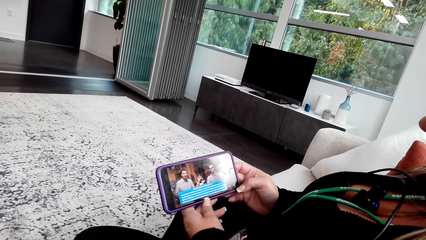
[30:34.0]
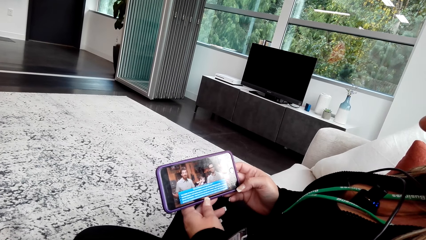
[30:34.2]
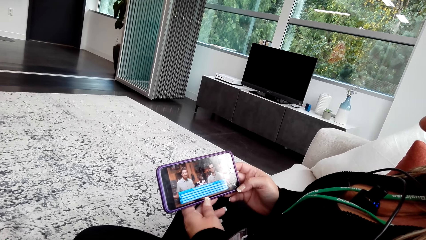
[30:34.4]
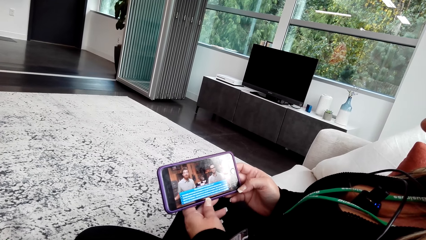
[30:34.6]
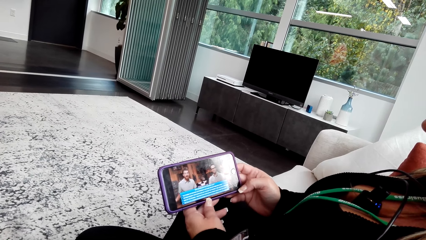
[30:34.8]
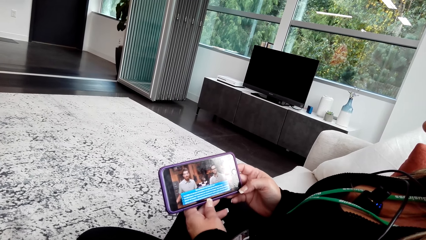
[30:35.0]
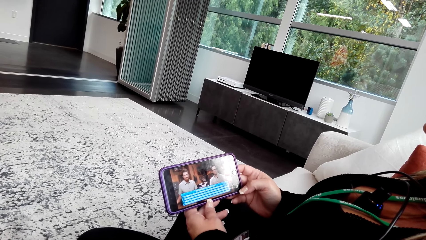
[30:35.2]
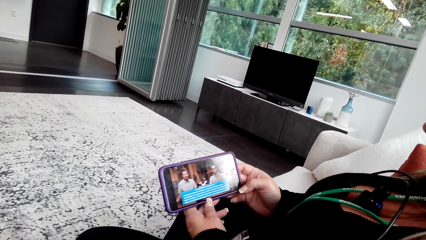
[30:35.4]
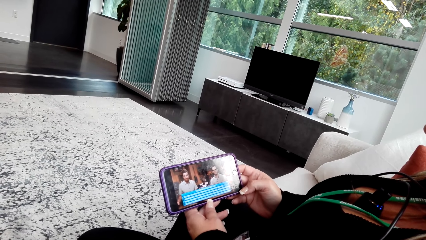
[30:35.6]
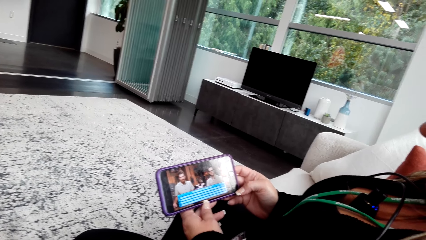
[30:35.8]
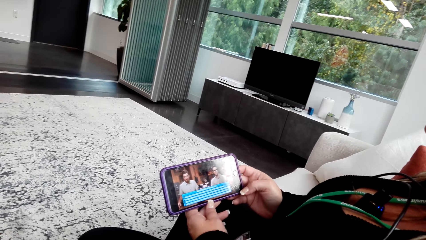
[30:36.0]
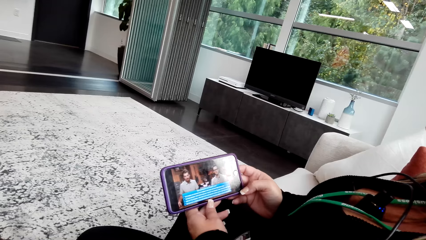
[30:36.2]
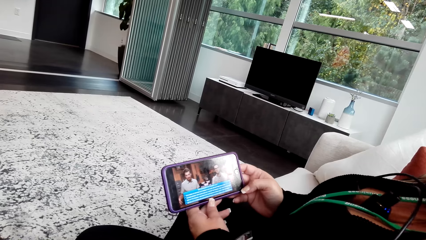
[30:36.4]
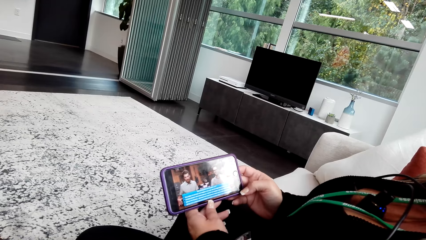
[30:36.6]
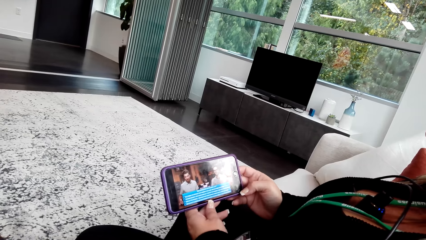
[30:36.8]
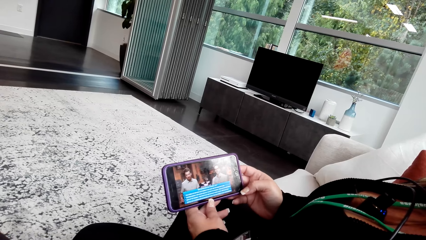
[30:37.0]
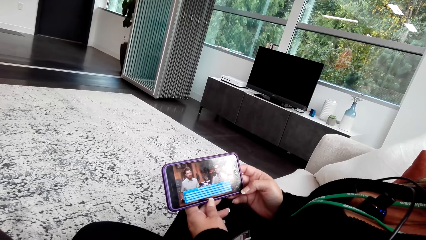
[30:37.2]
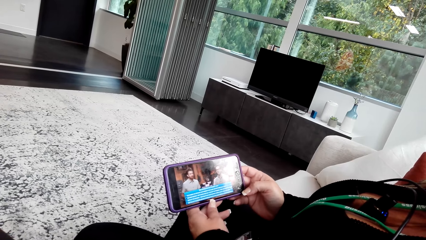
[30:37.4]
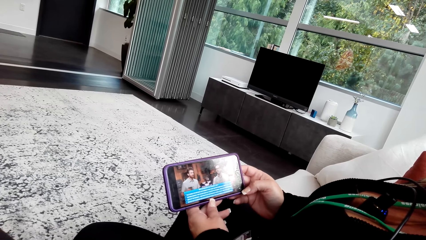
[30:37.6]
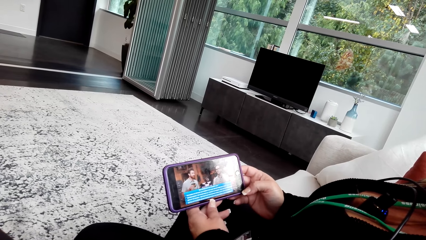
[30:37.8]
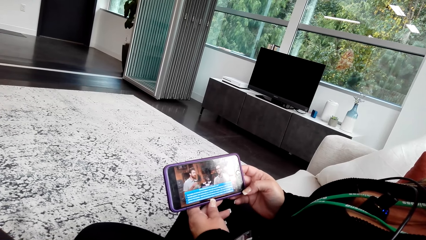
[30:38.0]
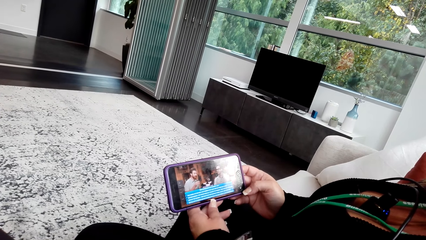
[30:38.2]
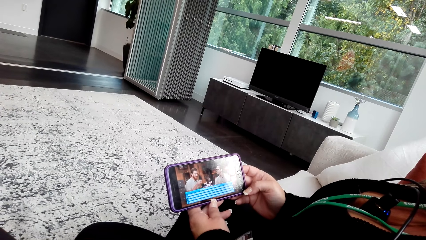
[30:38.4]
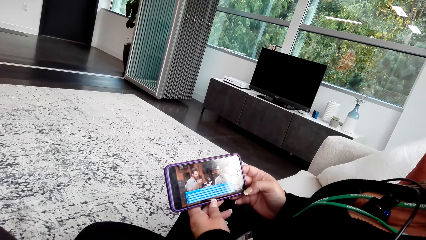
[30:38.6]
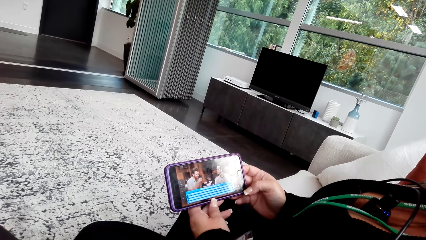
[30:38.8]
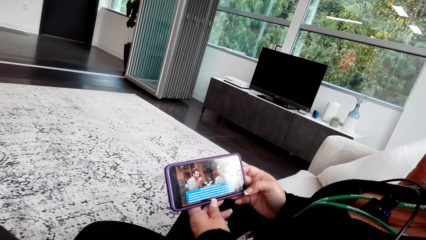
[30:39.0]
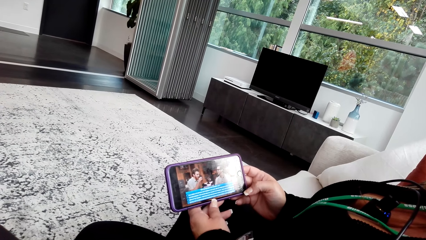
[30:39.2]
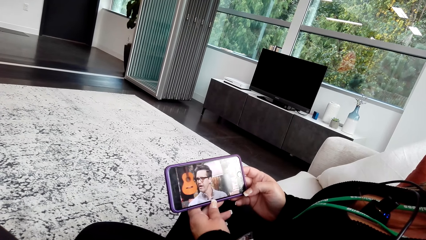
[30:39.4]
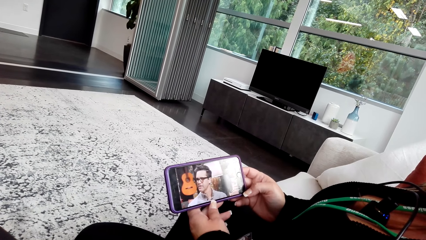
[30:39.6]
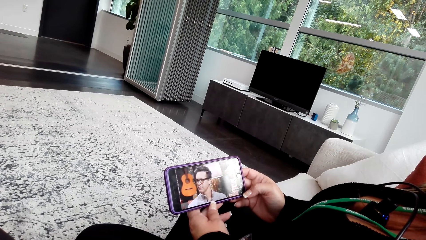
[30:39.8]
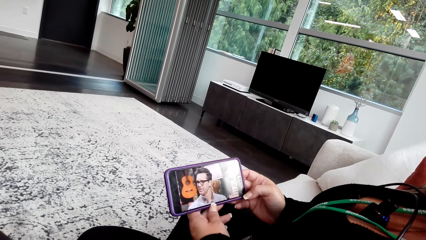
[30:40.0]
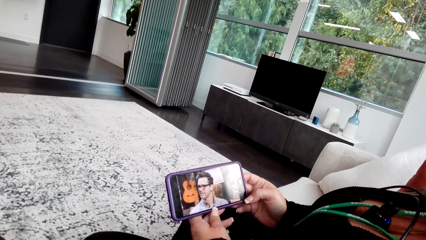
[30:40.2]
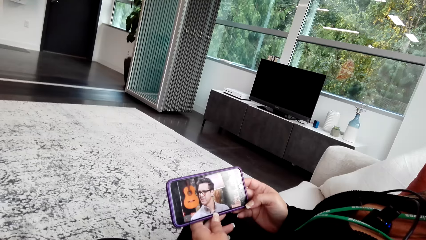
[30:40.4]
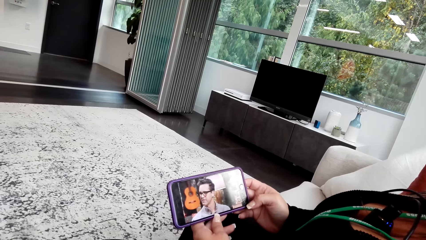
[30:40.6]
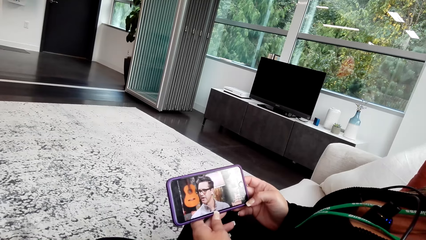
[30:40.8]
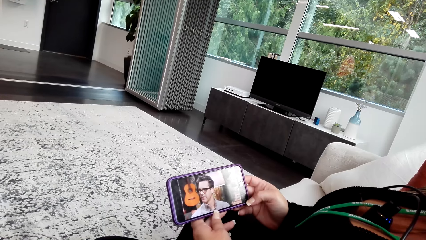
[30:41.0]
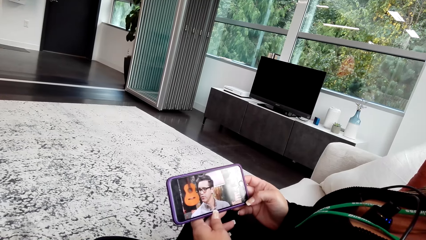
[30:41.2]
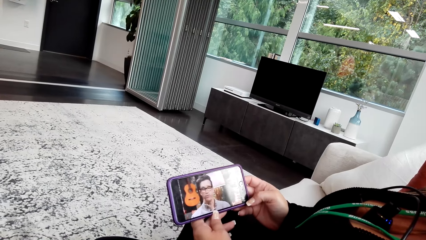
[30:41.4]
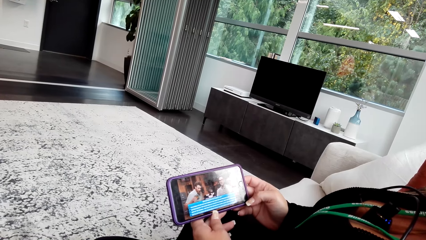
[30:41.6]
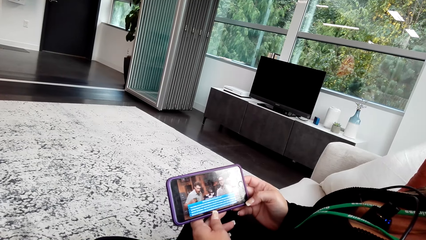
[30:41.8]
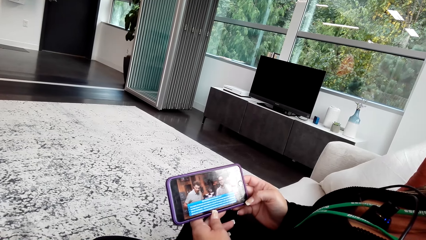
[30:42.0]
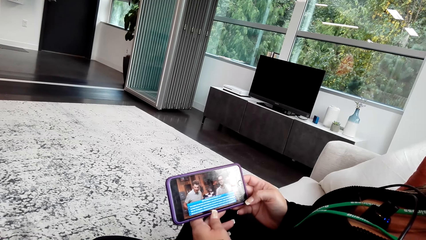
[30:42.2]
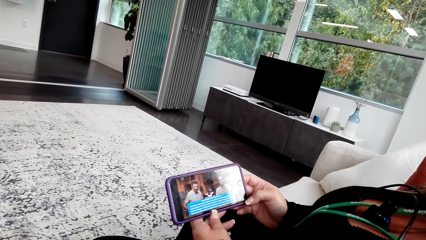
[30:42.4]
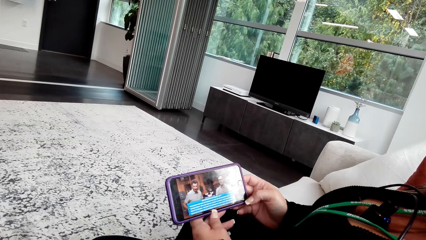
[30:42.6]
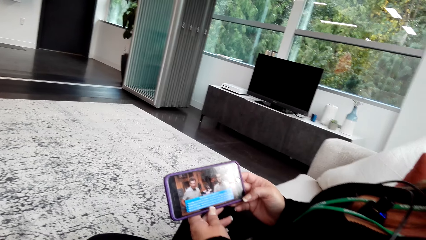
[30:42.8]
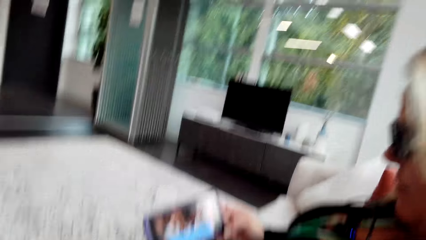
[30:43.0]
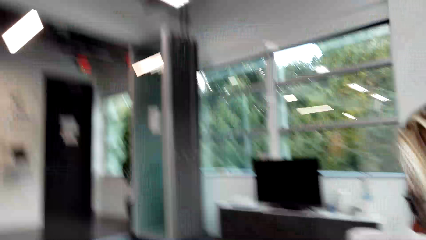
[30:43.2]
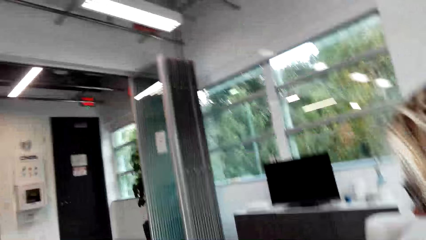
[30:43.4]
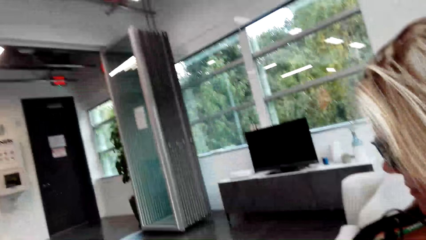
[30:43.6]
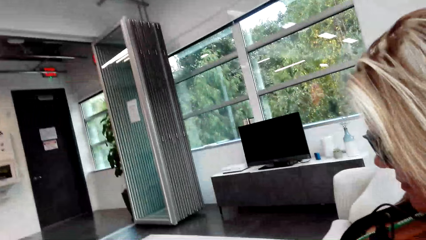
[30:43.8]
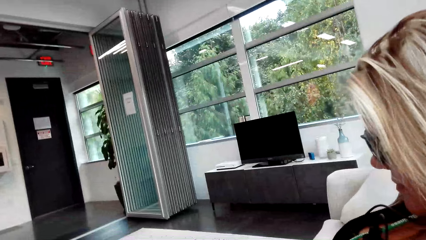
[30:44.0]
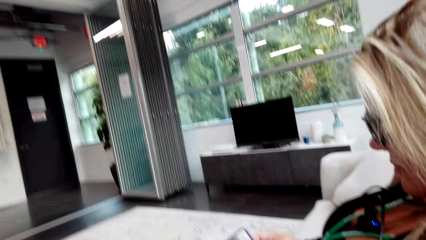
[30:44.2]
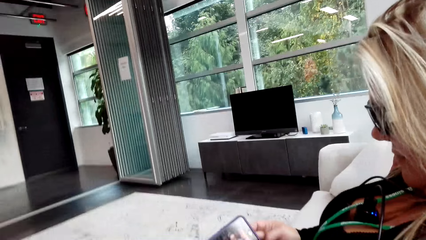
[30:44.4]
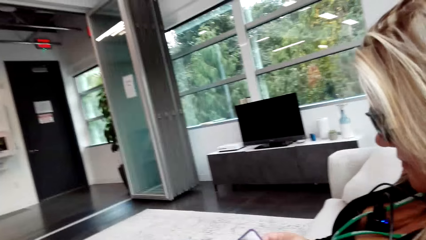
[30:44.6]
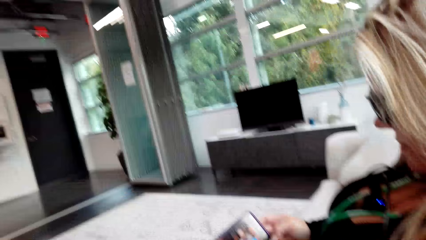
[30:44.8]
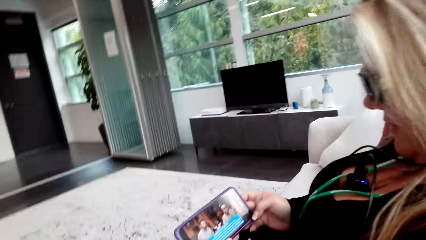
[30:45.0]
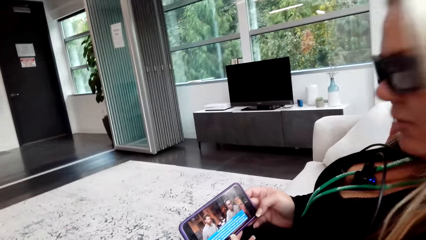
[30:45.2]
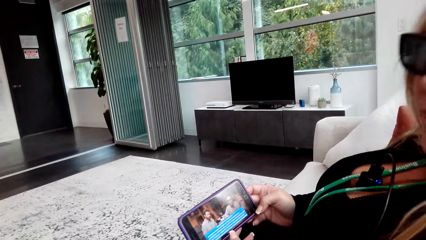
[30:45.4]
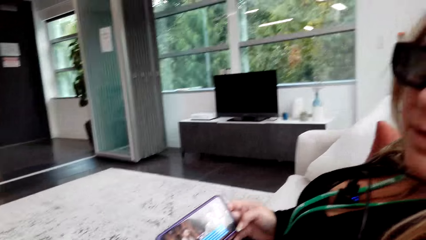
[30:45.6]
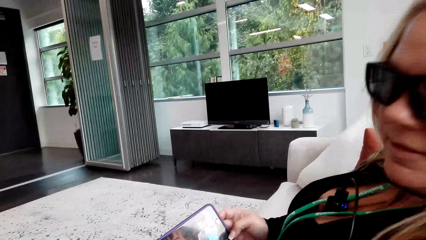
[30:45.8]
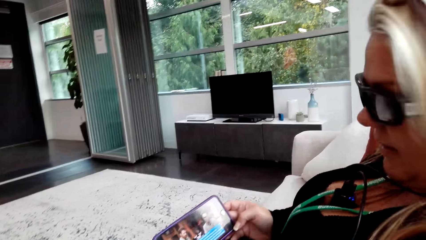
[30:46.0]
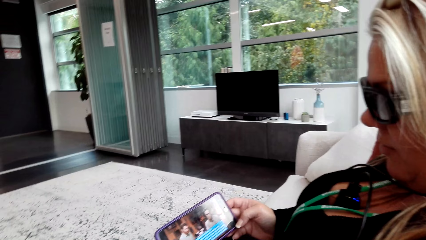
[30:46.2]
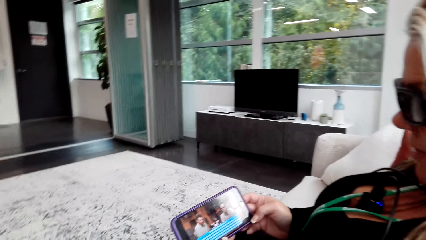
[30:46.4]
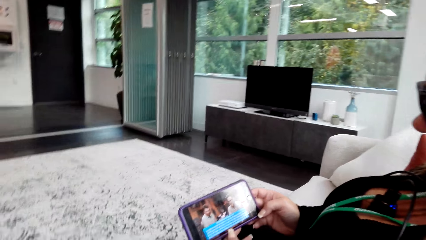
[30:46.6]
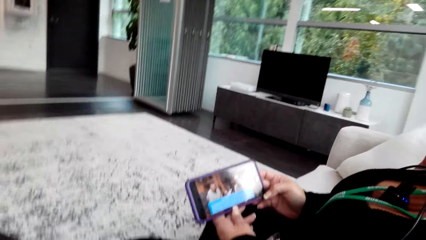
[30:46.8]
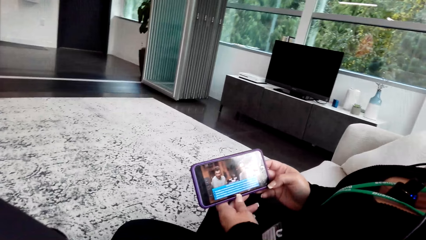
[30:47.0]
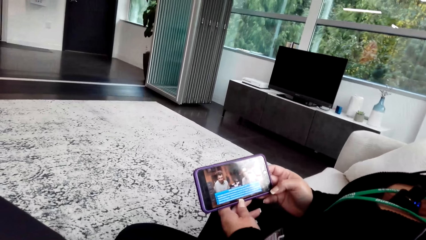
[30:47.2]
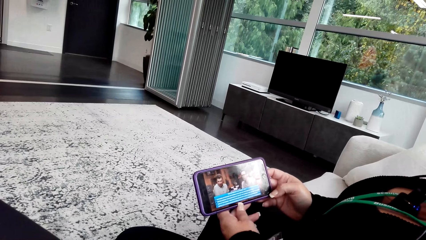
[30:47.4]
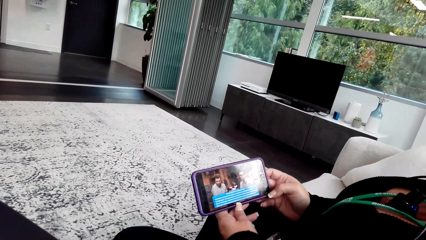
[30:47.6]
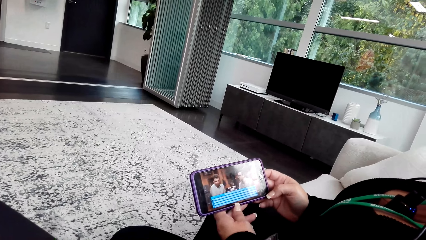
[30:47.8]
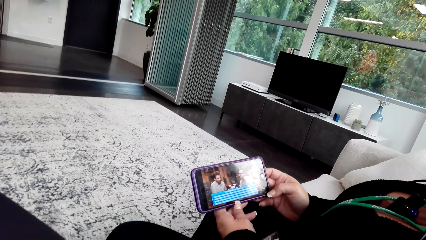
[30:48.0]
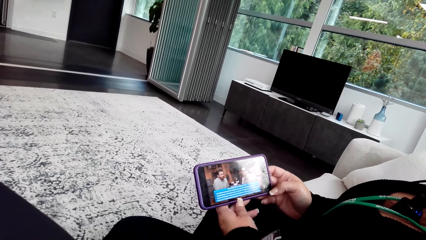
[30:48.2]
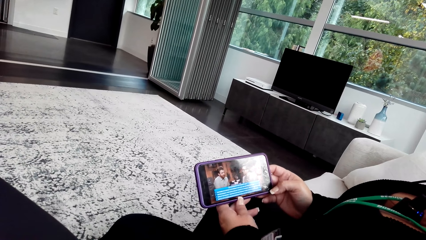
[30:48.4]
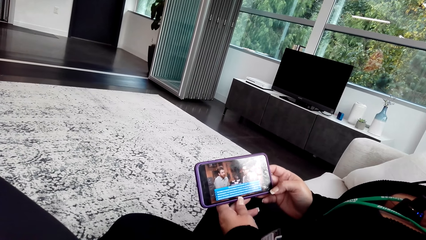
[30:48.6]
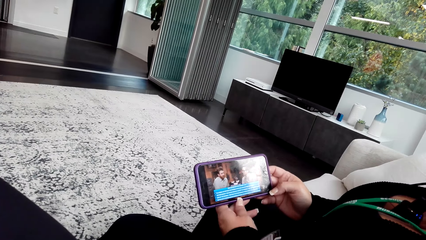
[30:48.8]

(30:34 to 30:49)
The camera wearer laughs. They talk to a woman. The woman watches a video on the phone.
